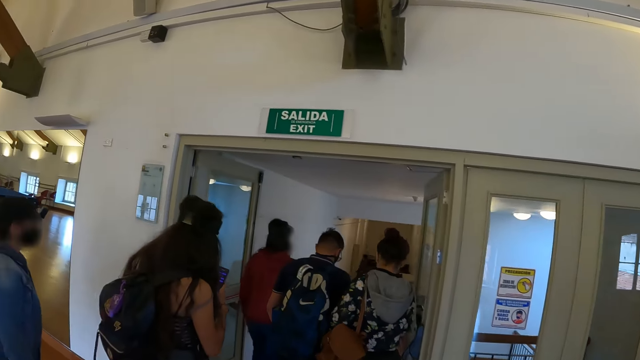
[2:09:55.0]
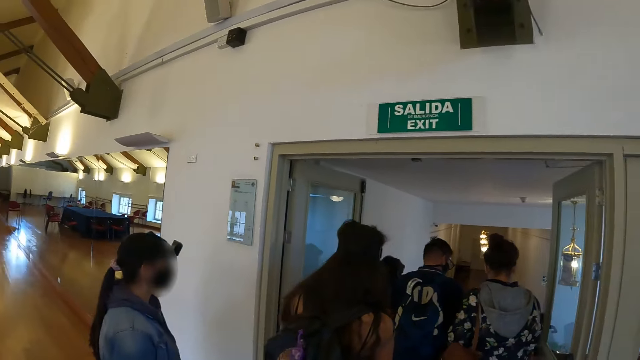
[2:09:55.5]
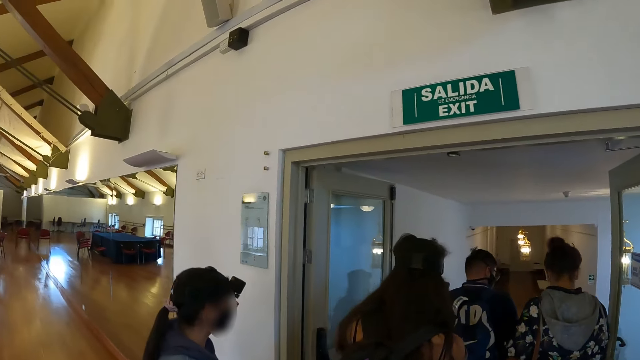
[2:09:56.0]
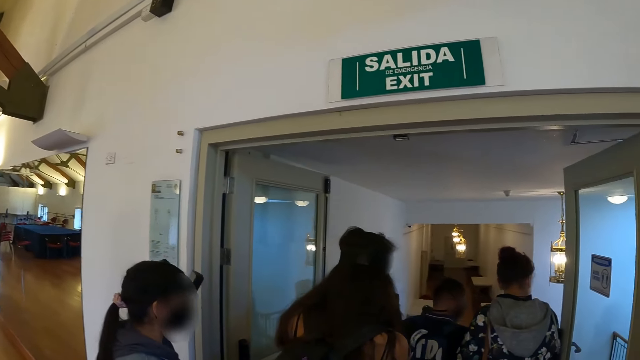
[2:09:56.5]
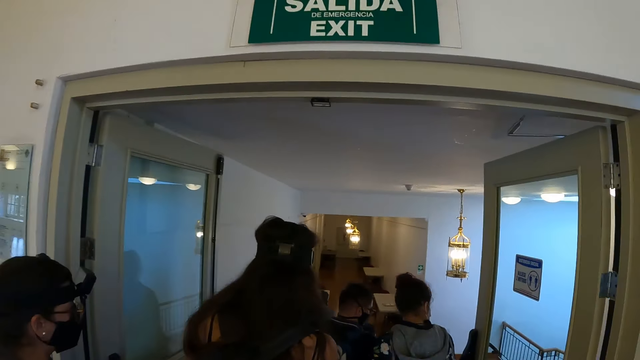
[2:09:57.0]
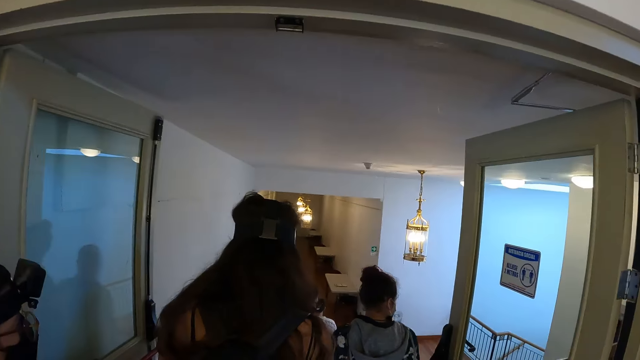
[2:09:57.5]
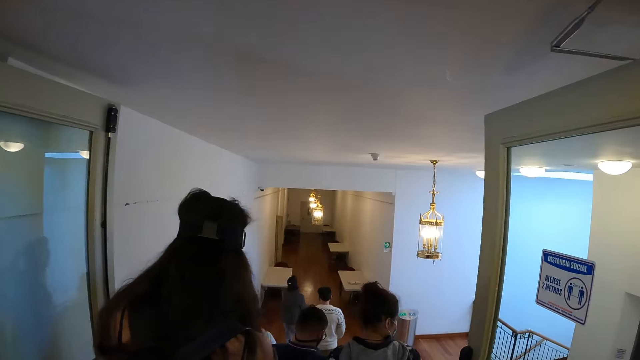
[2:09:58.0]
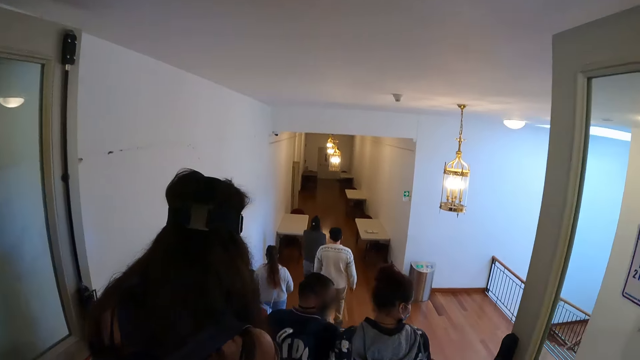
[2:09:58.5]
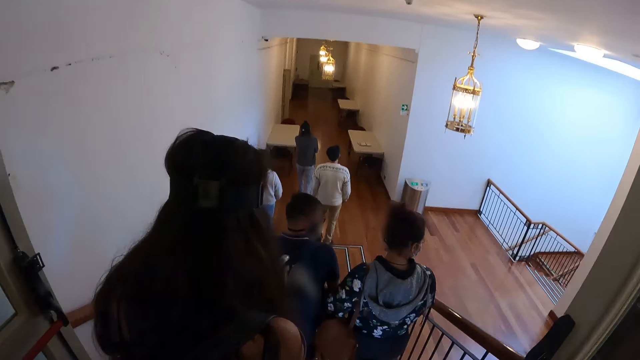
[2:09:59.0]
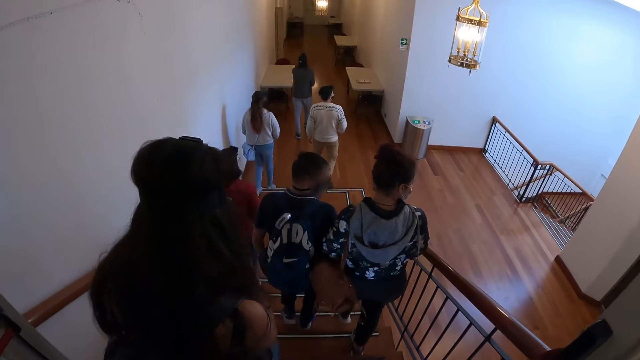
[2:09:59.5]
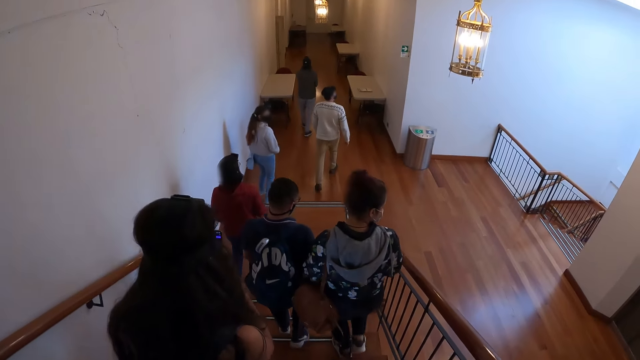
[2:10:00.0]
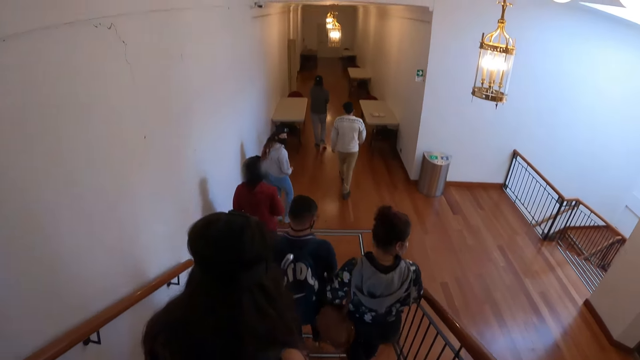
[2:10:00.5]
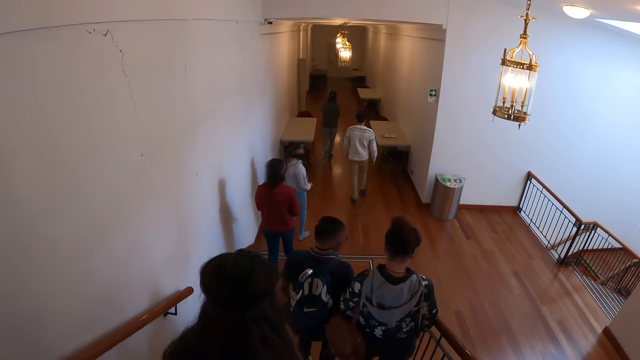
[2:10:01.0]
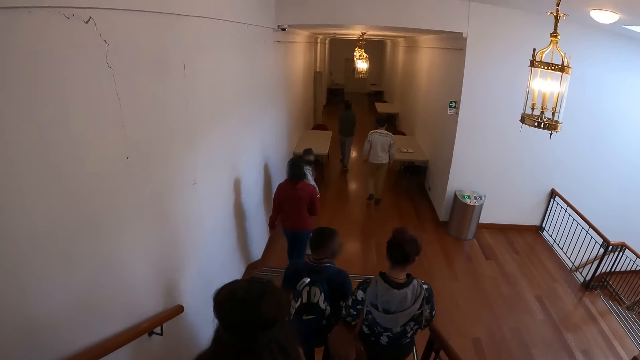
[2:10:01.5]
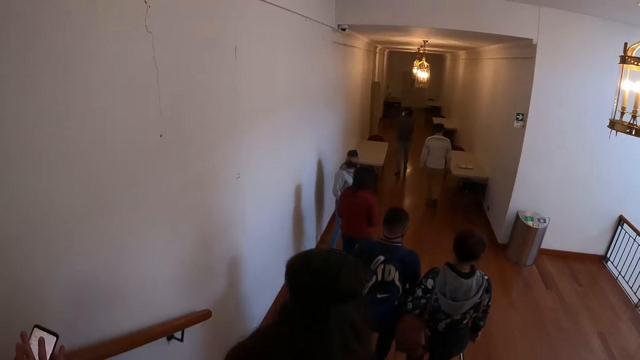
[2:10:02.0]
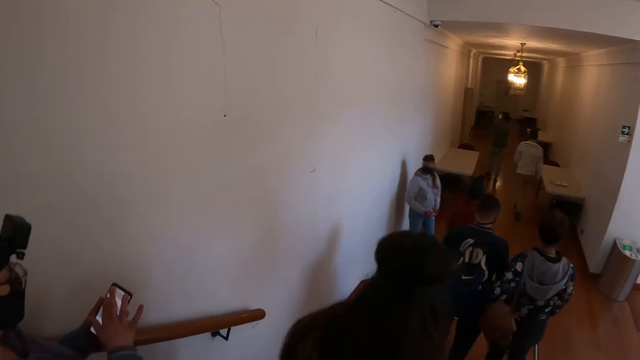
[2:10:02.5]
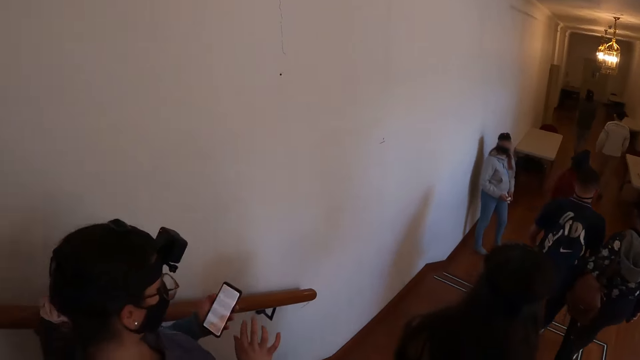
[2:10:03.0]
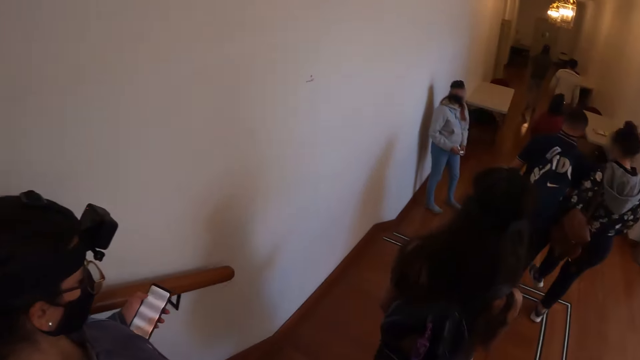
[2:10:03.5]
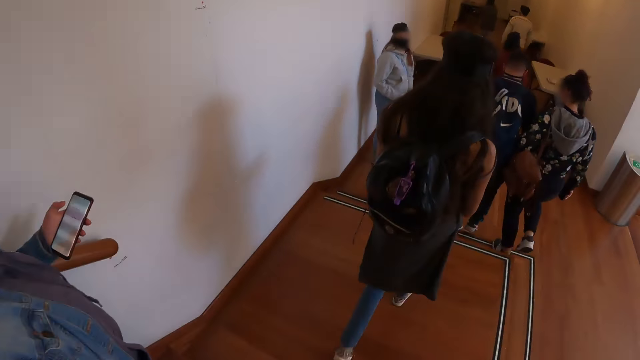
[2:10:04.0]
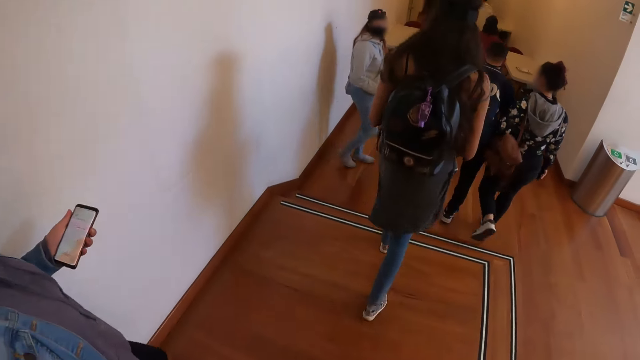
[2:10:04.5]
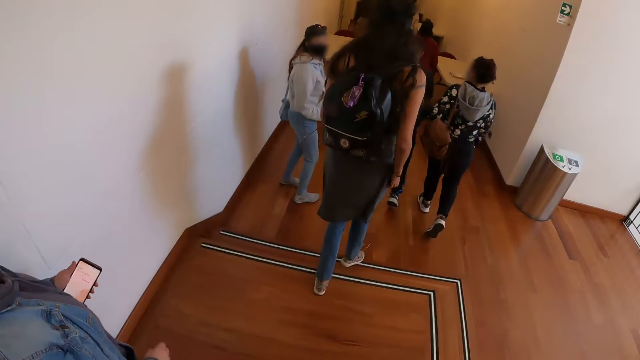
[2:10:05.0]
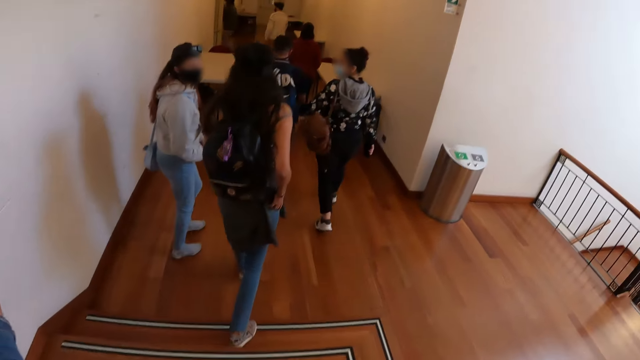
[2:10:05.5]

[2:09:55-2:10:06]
The camera wearer gets out of the hall. They walk down the stairs.

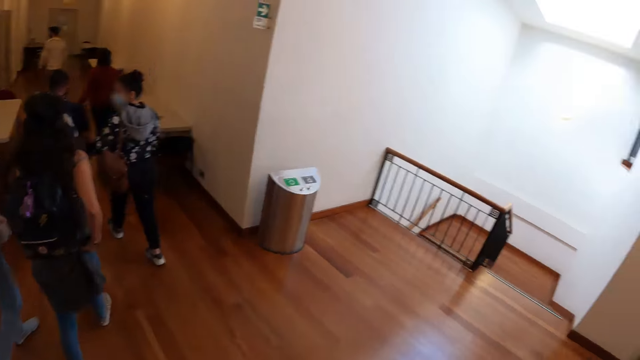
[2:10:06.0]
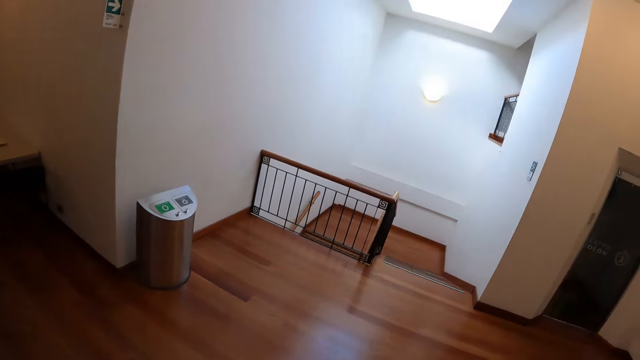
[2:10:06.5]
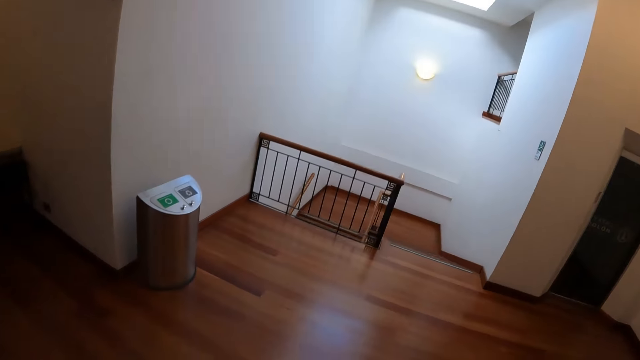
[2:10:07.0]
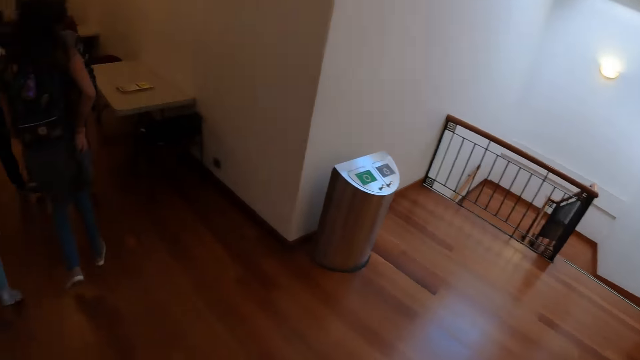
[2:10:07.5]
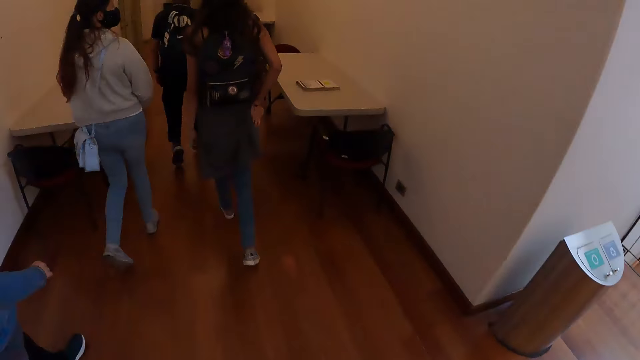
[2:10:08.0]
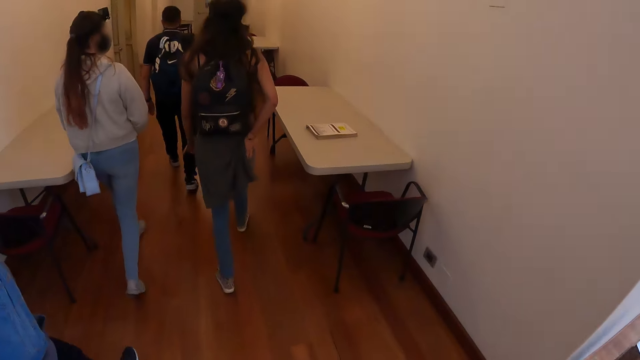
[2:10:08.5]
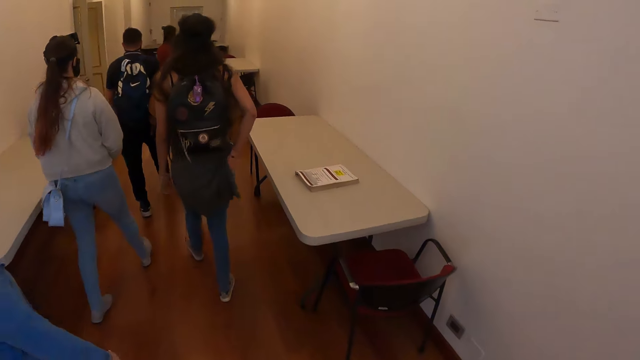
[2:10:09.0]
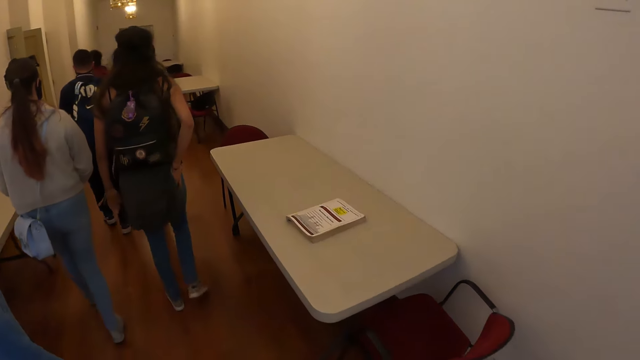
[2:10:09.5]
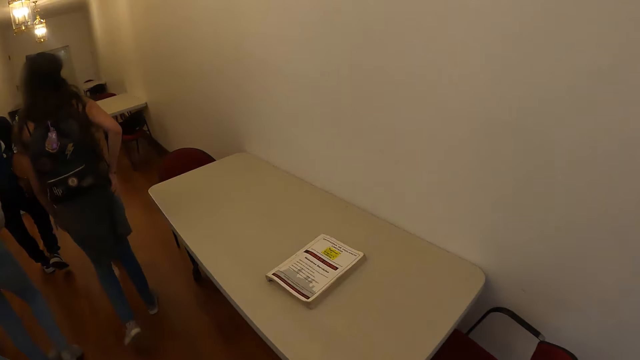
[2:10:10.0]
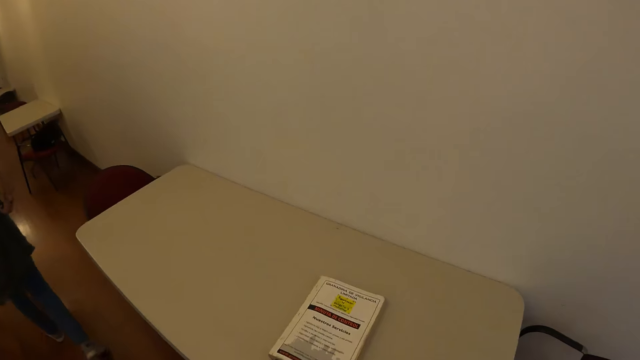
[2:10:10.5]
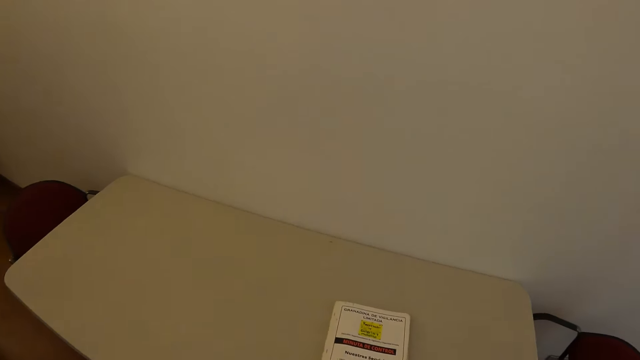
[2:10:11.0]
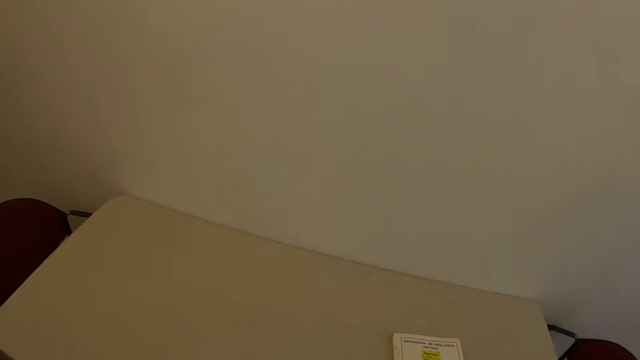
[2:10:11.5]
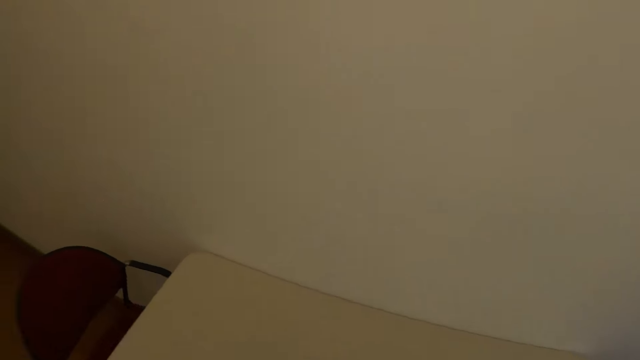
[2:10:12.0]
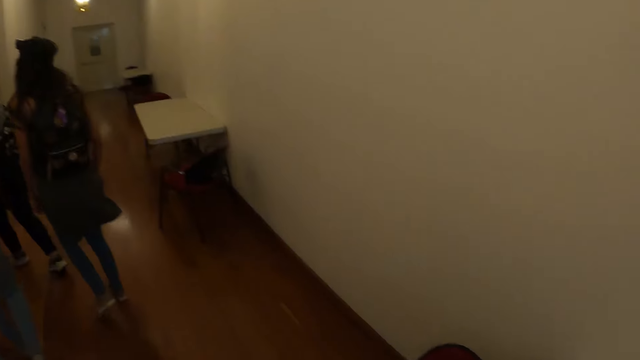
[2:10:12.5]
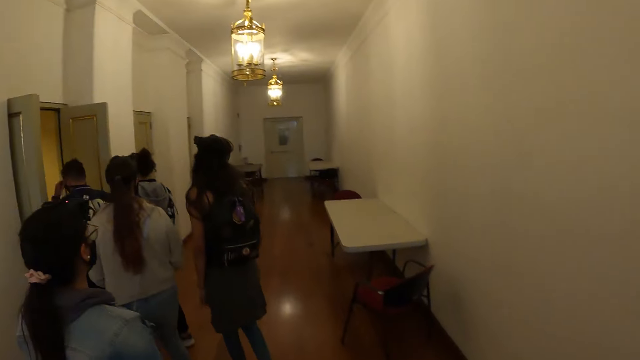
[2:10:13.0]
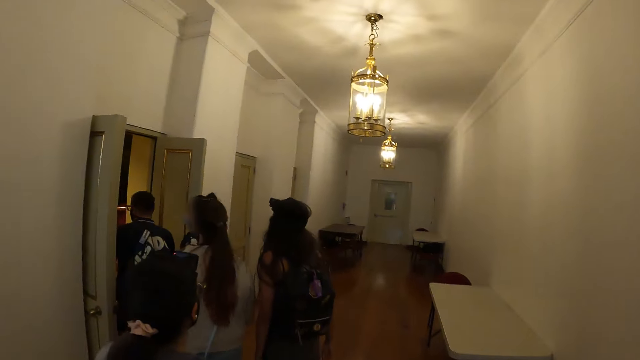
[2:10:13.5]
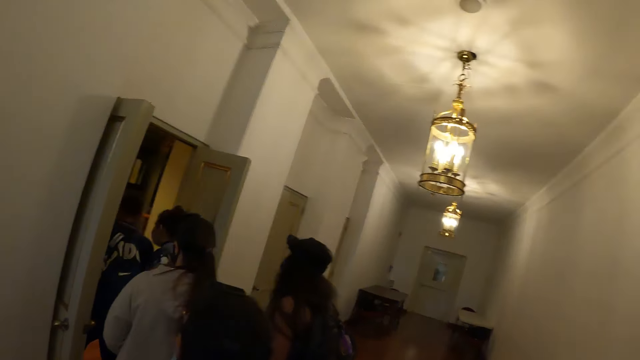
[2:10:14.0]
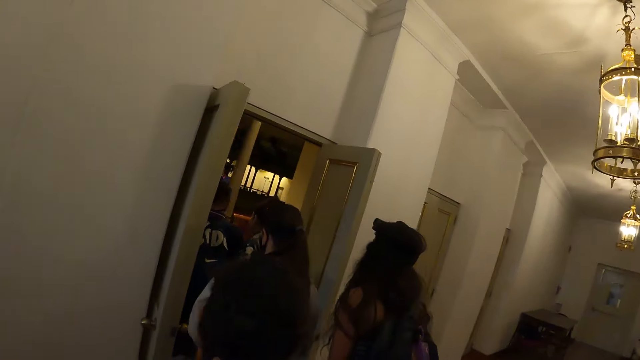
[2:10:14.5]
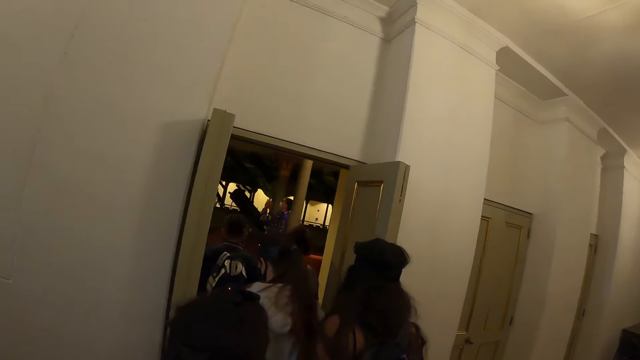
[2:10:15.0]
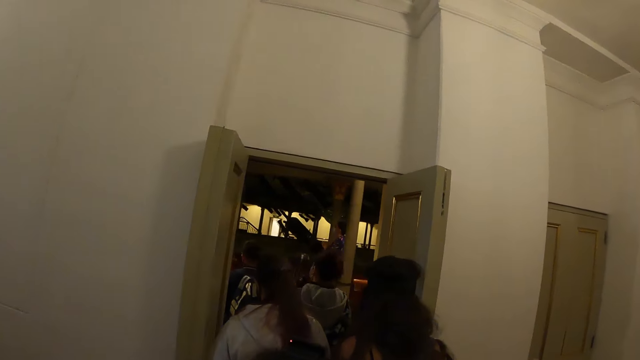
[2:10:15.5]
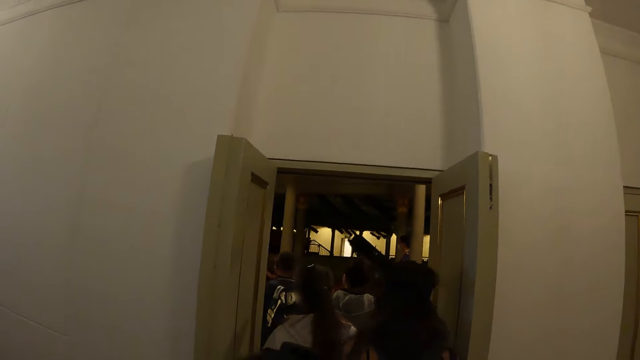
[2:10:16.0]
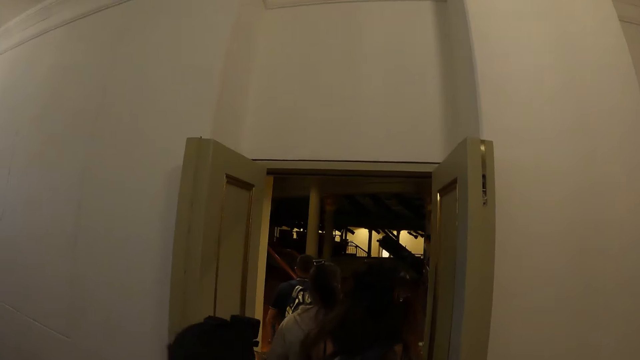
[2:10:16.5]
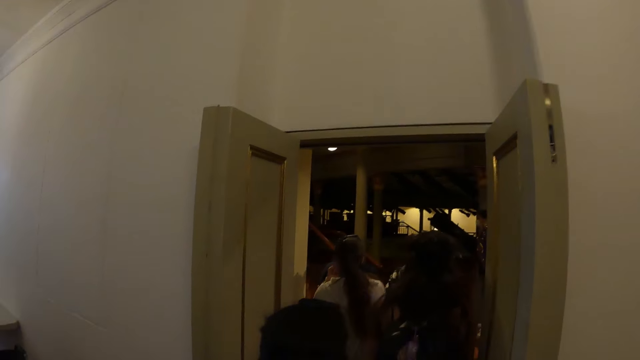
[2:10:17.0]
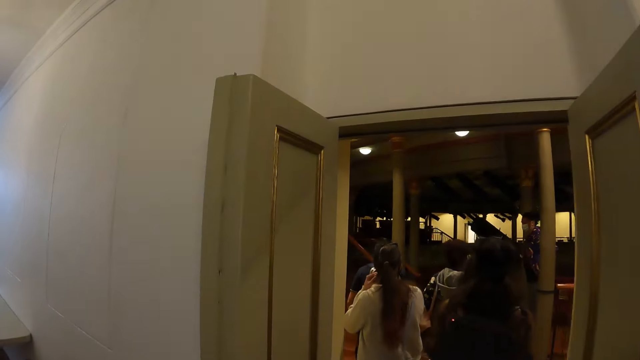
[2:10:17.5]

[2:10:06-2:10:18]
The camera wearer walks in the corridor alongside friends.
